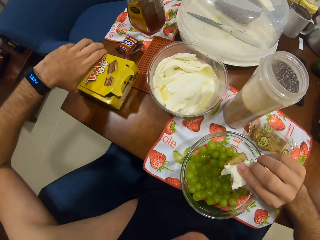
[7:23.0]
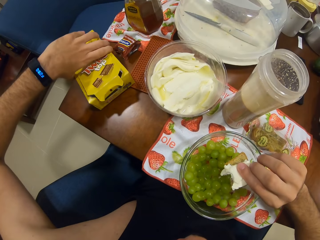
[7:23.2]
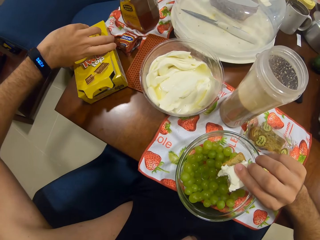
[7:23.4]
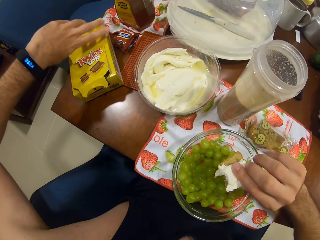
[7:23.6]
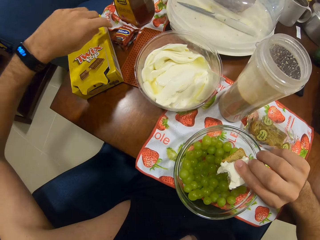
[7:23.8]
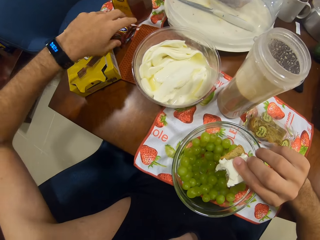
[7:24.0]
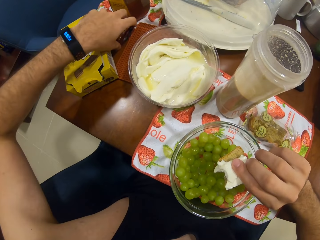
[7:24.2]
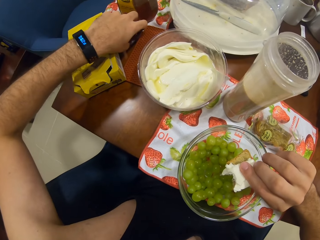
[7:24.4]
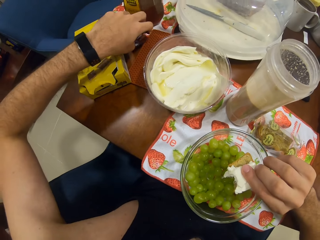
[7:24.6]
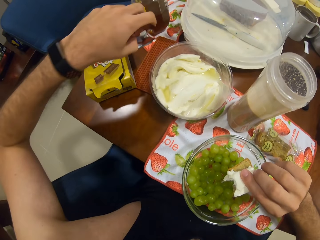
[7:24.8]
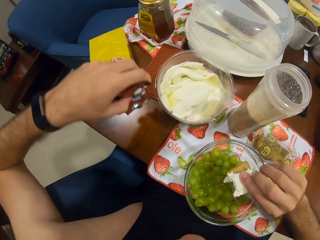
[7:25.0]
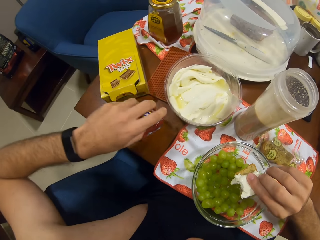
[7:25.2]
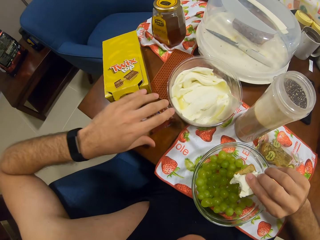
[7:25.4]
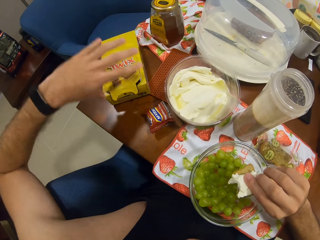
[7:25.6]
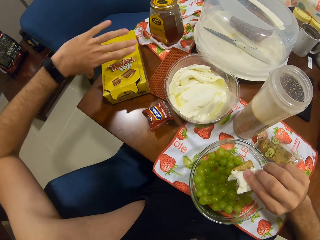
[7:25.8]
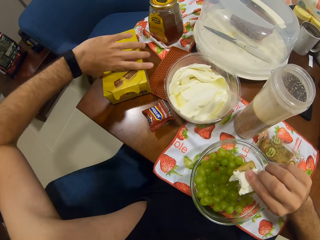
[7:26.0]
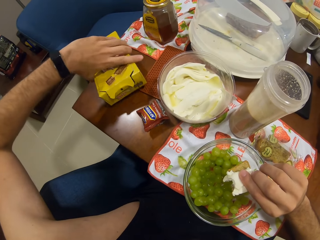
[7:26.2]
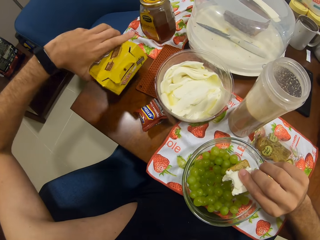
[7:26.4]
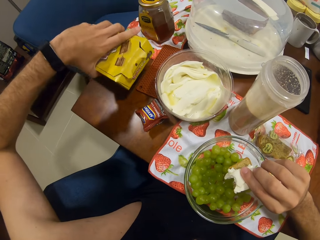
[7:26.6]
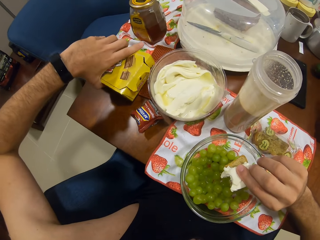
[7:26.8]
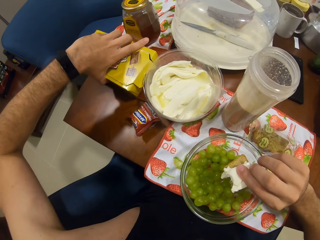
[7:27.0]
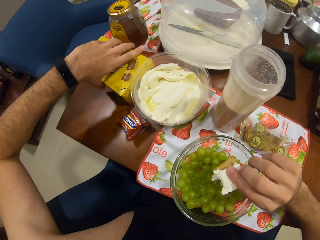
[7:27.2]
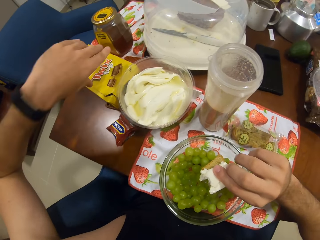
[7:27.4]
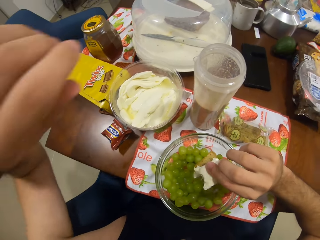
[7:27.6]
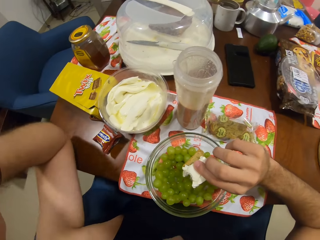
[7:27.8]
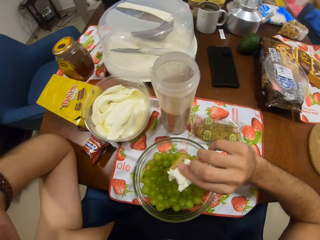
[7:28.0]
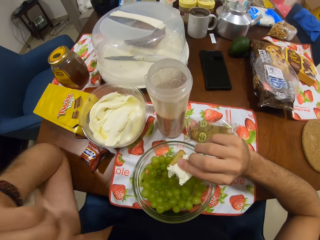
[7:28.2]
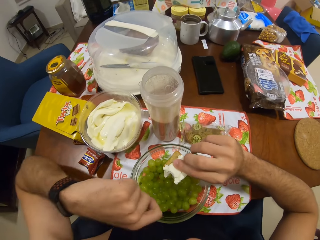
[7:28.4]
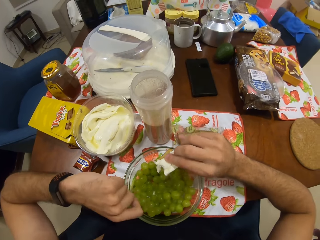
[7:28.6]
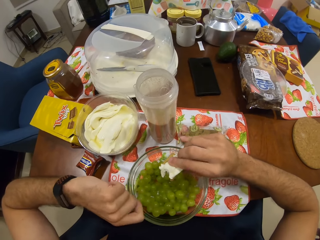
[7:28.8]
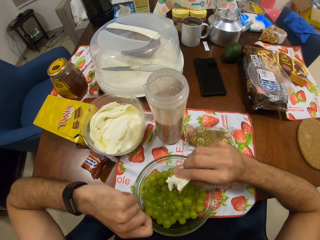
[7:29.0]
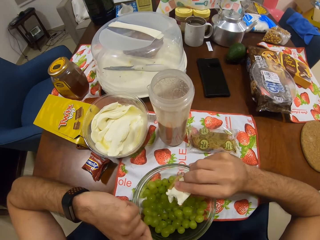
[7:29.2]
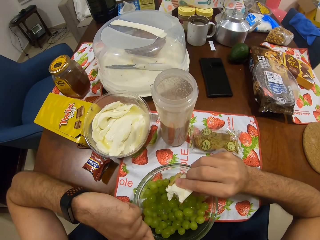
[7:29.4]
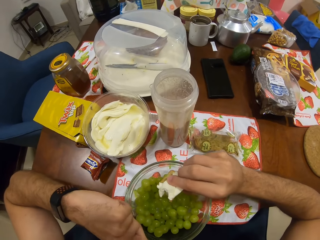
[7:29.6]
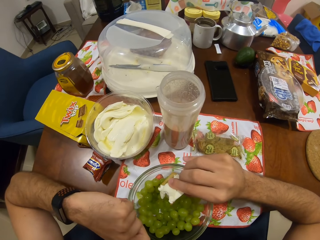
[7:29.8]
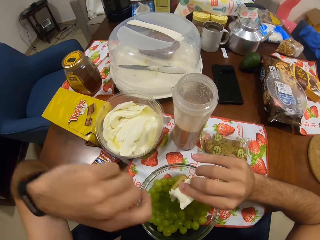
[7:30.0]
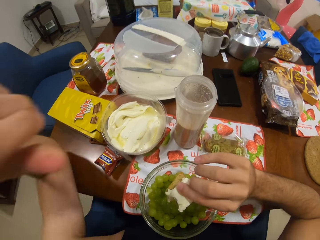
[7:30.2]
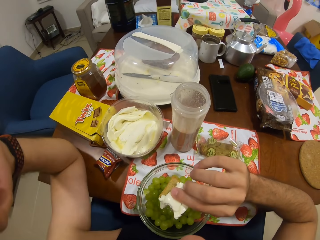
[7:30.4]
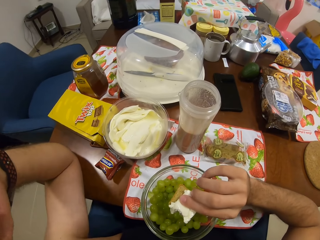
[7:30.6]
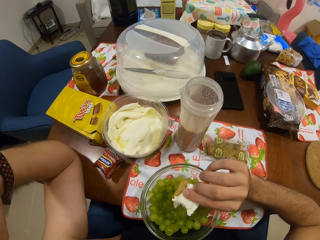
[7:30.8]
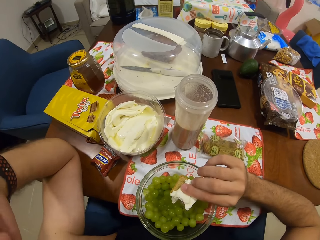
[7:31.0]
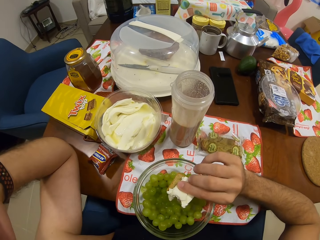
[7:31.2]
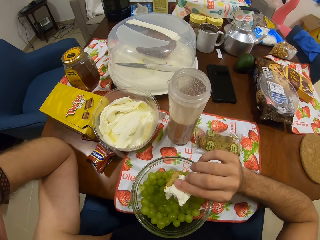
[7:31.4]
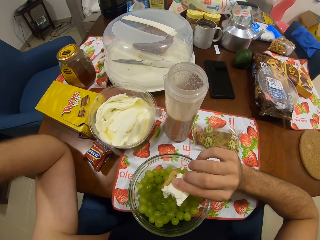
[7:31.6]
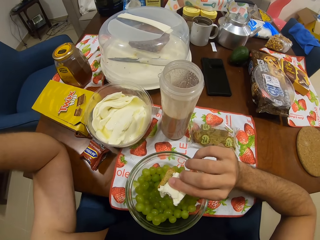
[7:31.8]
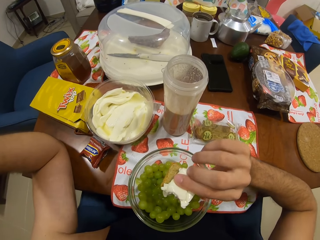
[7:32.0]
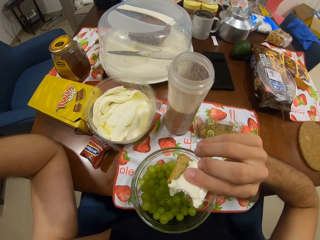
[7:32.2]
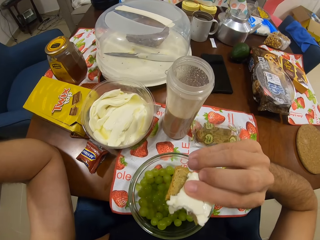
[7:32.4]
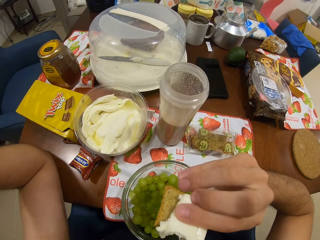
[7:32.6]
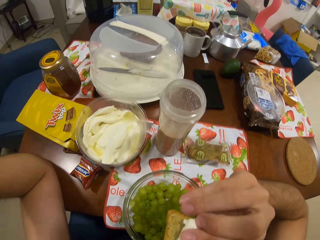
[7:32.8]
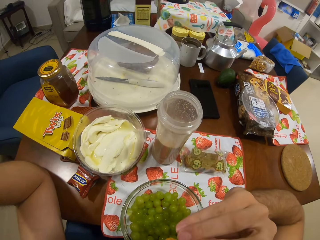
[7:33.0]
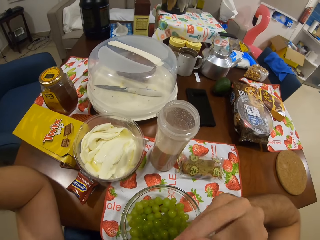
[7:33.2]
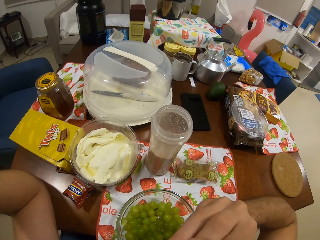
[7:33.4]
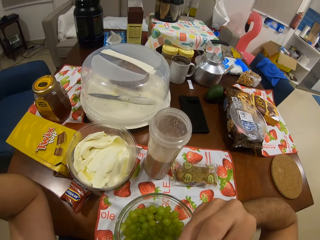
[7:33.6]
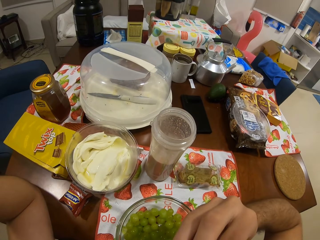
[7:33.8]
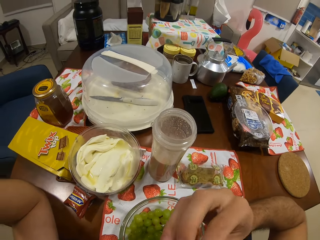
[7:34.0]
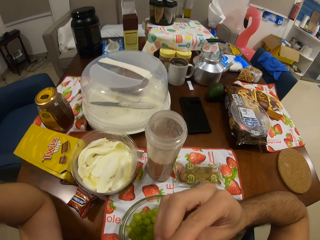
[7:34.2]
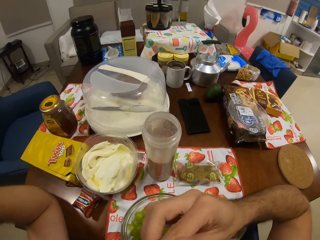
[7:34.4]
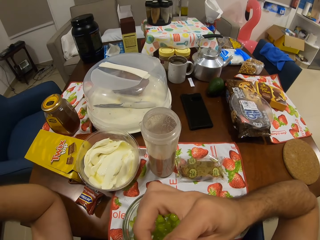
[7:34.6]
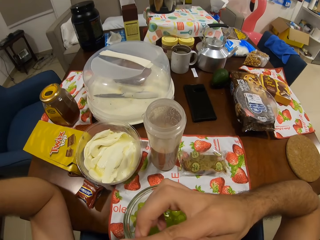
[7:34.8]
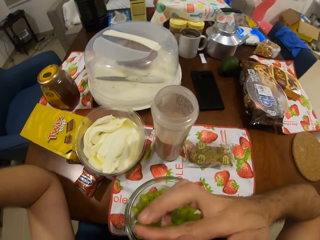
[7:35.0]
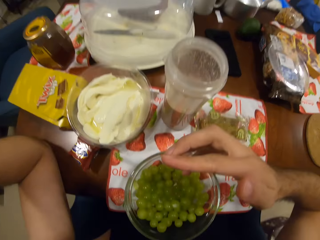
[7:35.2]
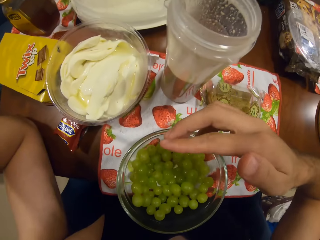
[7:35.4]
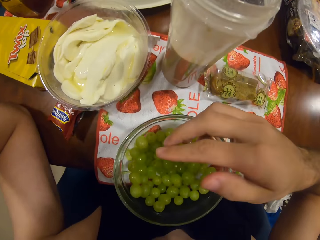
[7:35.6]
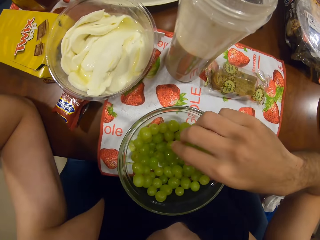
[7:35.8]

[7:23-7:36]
The camera wearer adjusts the carton of chocolate. They move the biscuit. They touch the snack and pick the snack. They adjust the carton of chocolate. They move the bowl of grapes. They eat the snack.

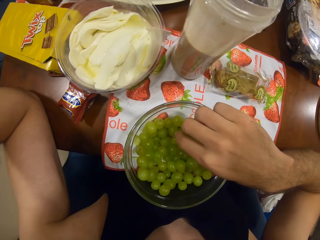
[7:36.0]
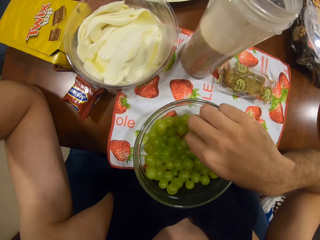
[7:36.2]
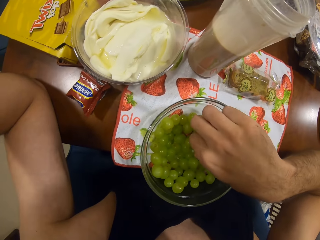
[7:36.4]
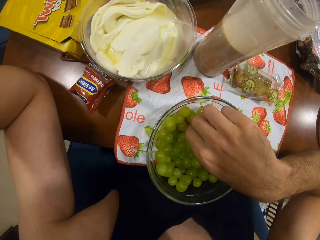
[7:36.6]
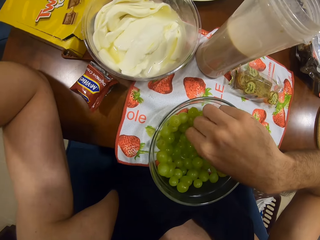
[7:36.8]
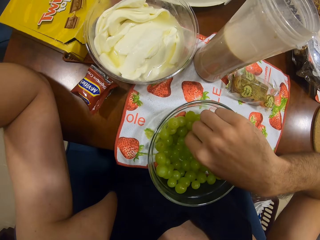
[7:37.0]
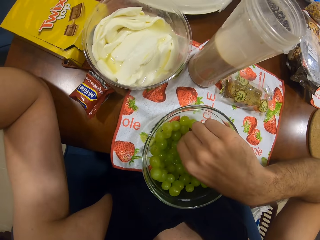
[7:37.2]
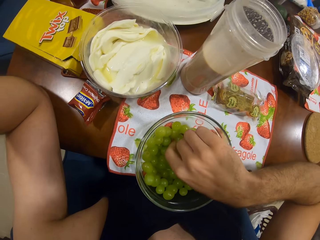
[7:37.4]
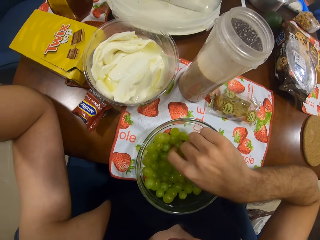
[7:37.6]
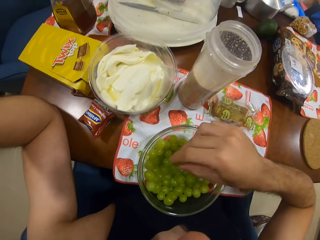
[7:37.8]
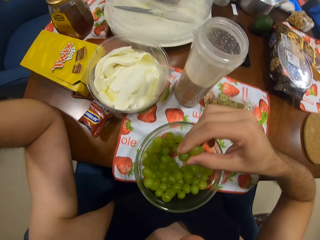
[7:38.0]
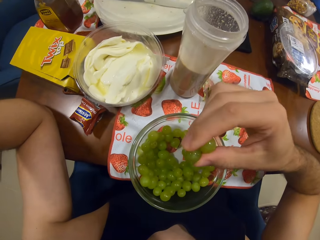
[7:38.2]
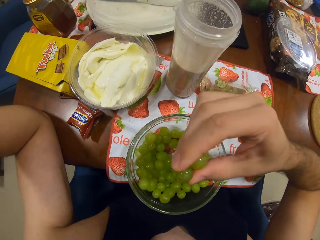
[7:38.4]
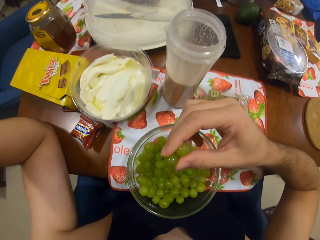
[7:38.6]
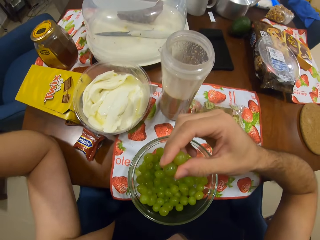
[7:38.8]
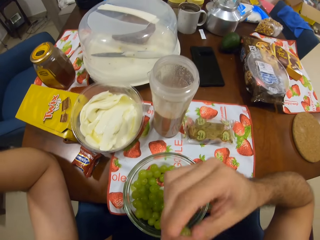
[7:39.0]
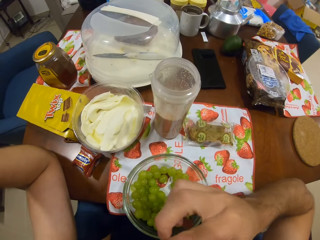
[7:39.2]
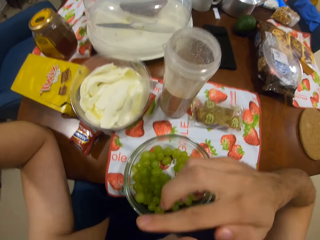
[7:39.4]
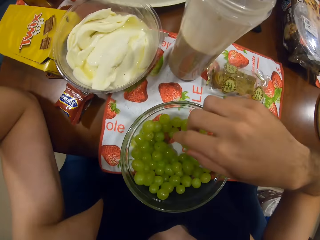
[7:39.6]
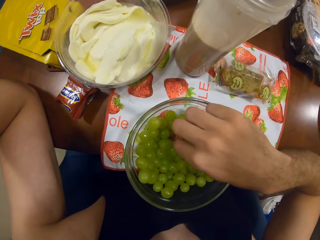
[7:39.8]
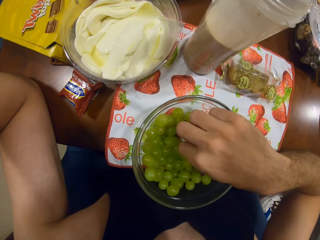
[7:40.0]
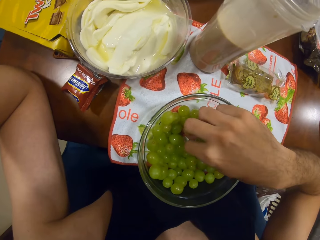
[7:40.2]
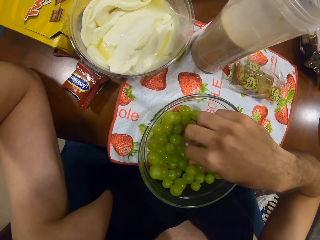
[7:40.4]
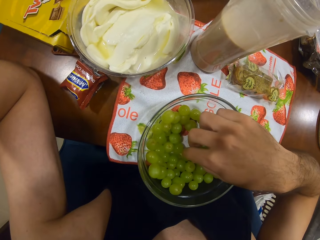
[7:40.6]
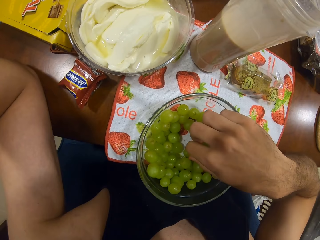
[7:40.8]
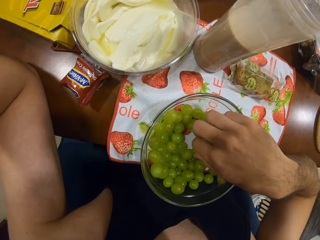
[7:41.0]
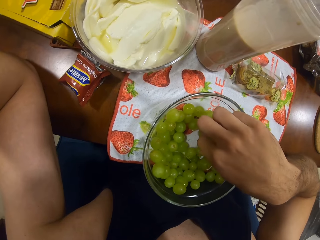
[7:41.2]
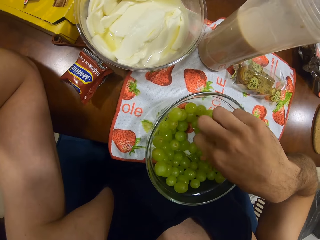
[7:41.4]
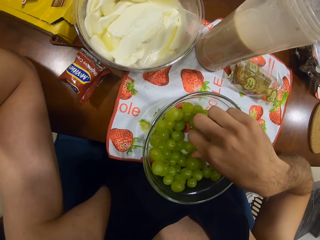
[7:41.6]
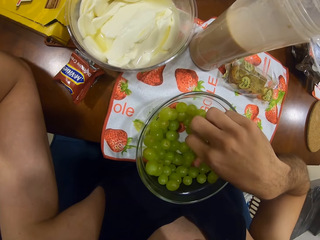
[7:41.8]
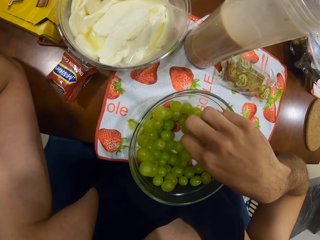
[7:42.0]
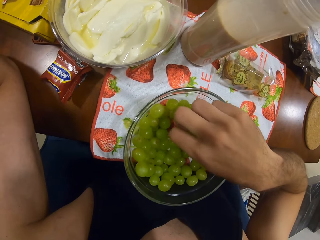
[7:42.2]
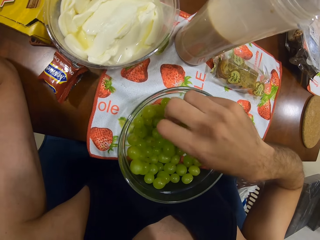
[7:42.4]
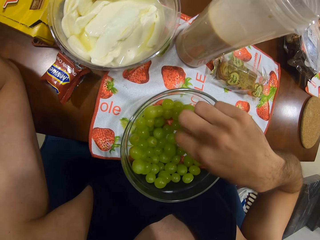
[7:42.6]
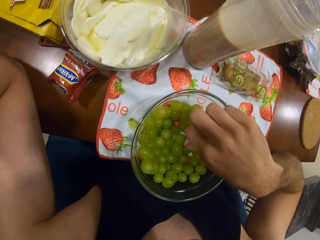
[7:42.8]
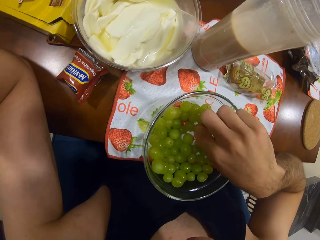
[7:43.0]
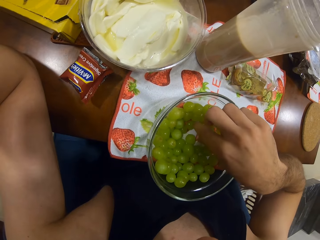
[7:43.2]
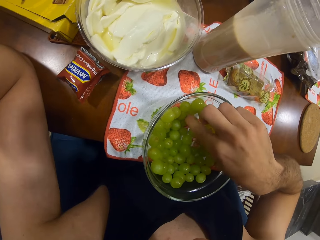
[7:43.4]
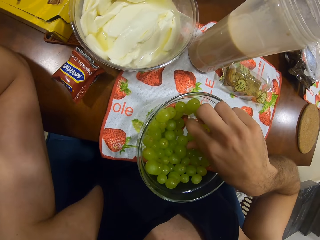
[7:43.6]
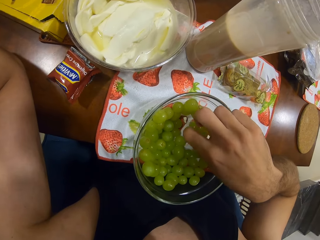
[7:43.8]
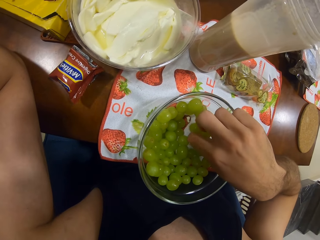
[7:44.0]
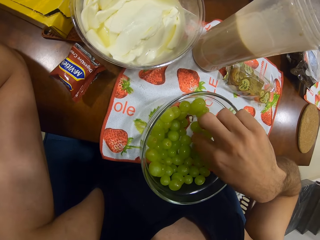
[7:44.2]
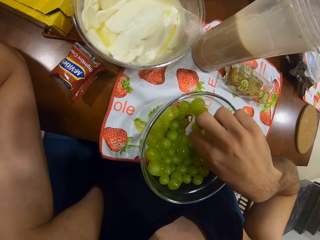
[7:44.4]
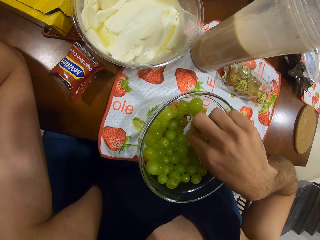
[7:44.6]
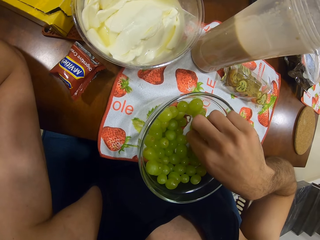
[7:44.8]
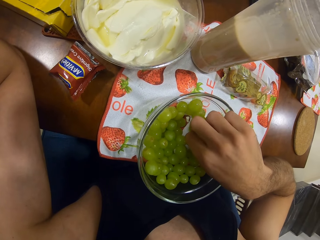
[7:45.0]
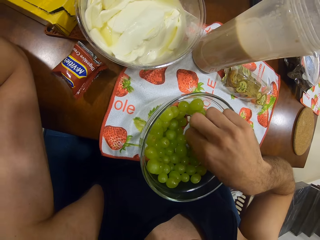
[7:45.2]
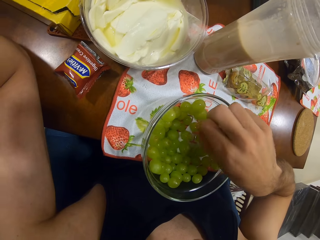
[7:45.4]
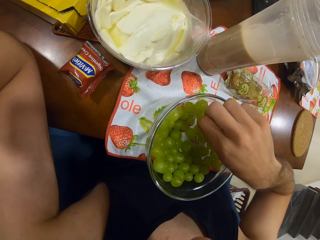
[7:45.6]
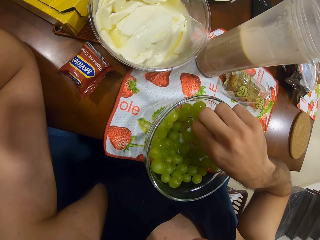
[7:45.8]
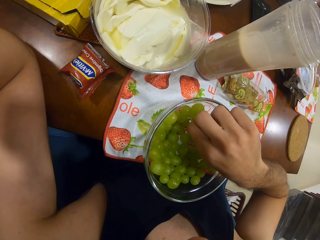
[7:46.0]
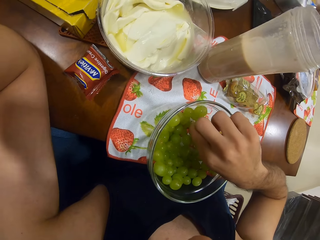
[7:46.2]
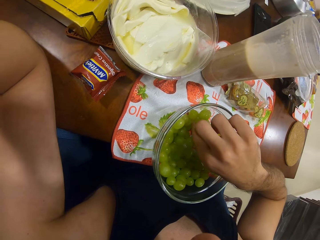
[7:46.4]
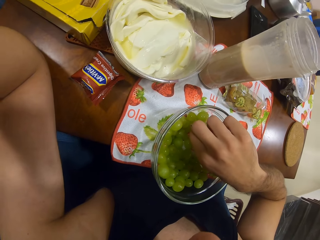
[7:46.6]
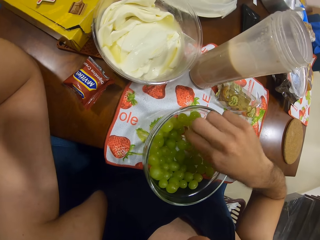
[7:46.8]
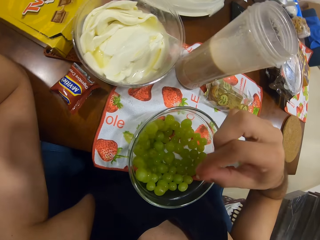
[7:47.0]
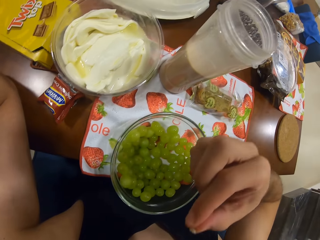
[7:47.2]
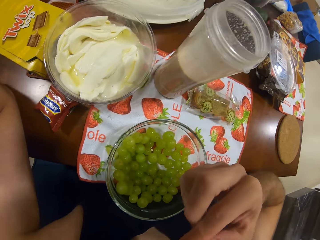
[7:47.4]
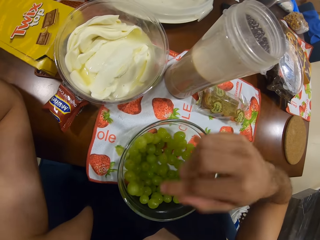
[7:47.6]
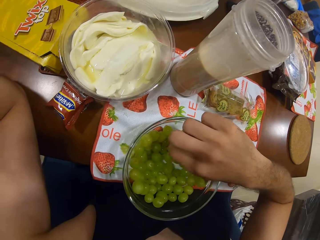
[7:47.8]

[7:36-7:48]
The camera wearer picks the grapes. They eat the grapes. They pick the grapes.
